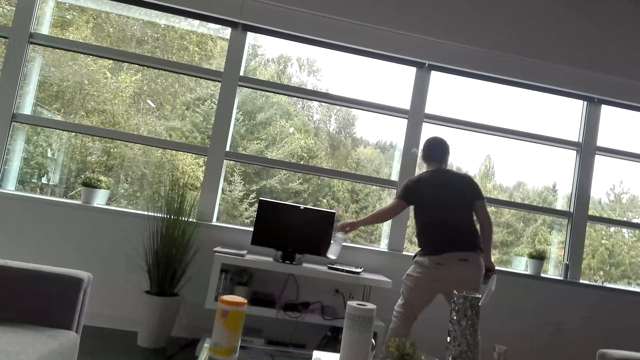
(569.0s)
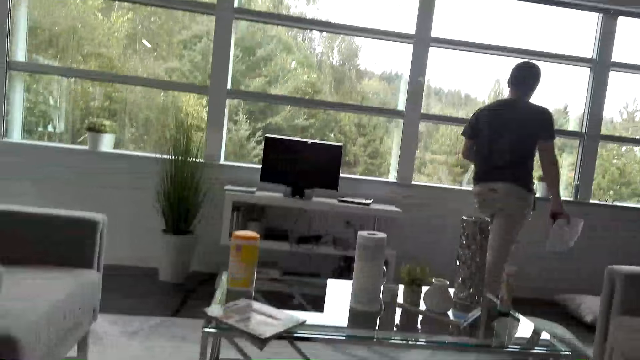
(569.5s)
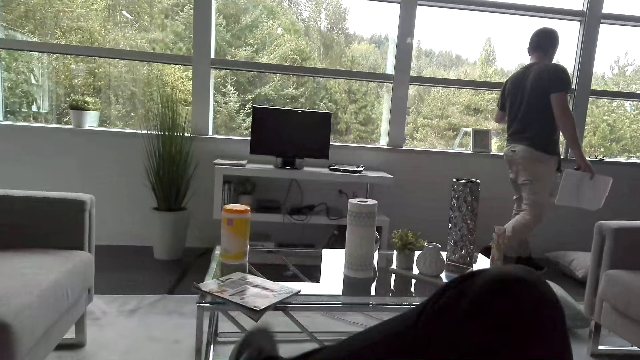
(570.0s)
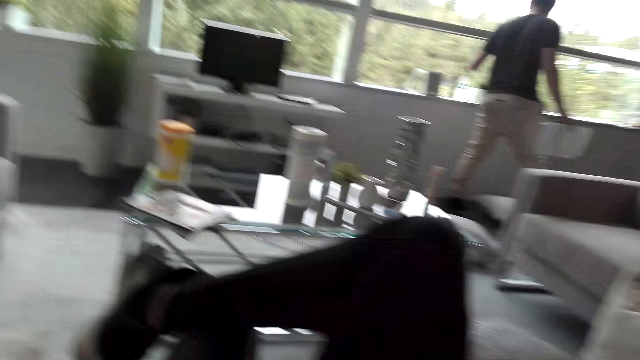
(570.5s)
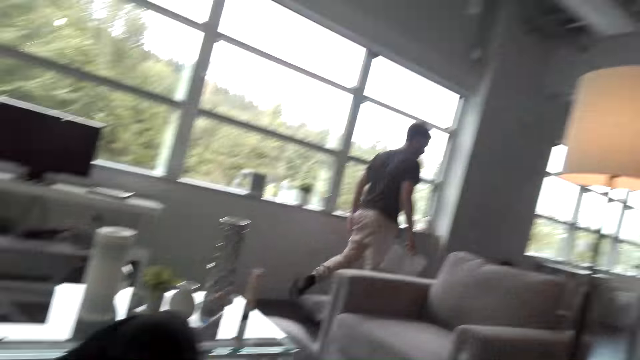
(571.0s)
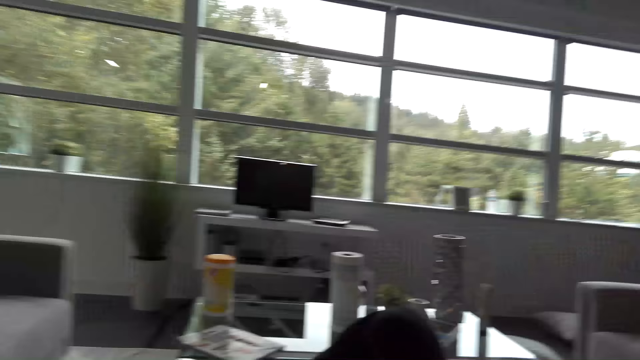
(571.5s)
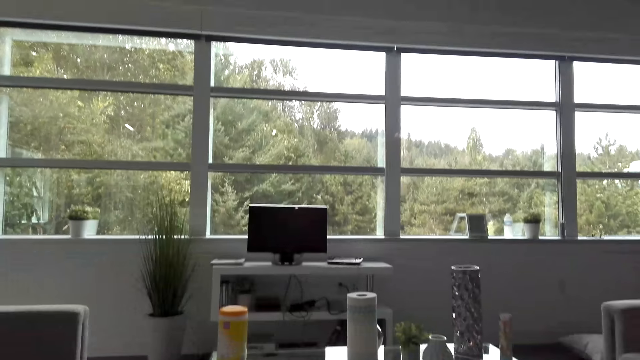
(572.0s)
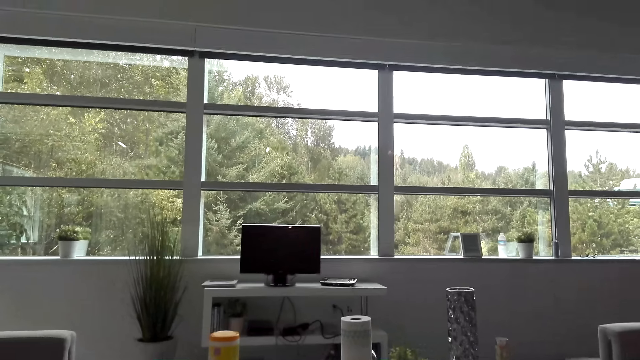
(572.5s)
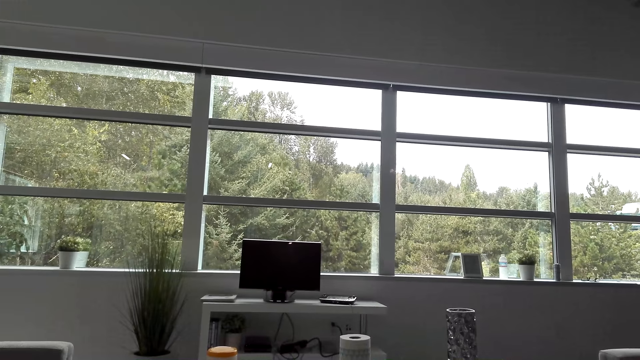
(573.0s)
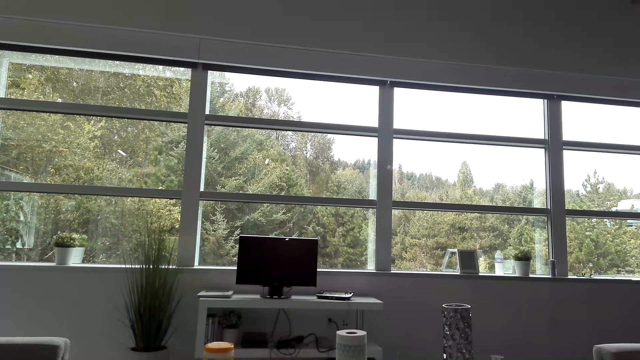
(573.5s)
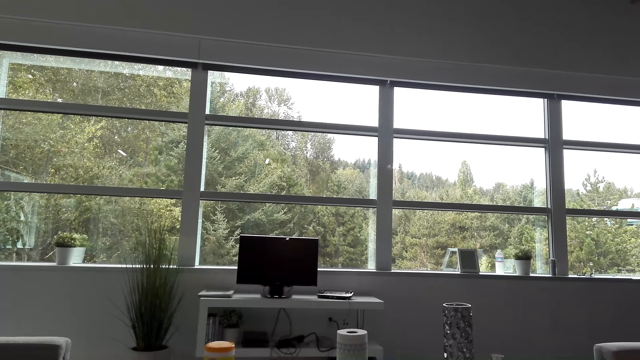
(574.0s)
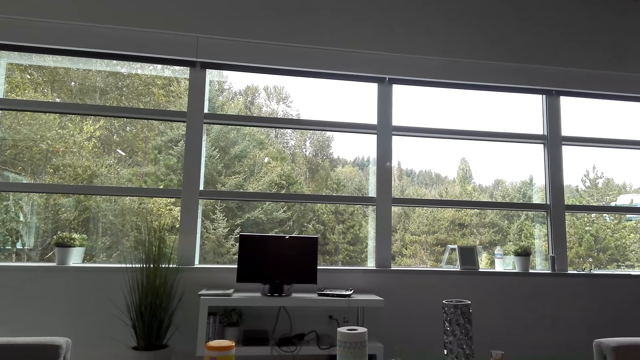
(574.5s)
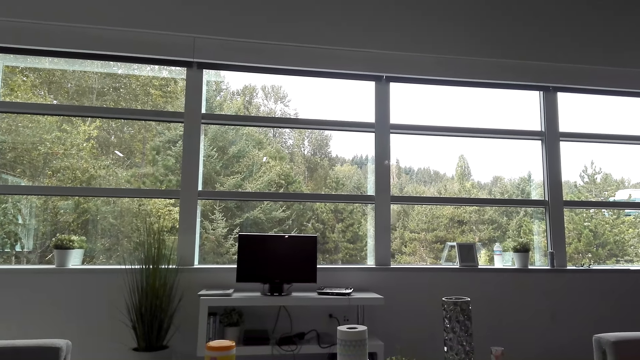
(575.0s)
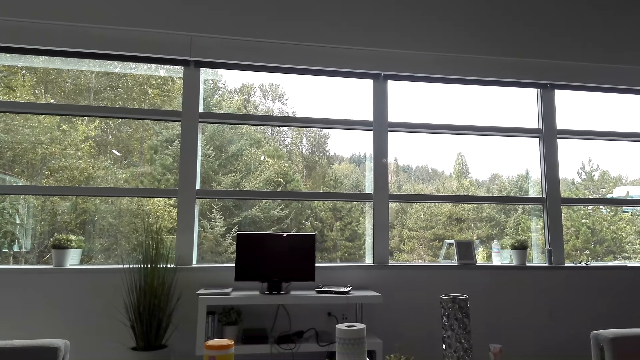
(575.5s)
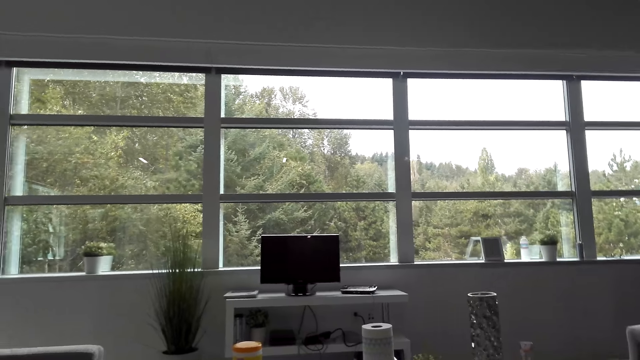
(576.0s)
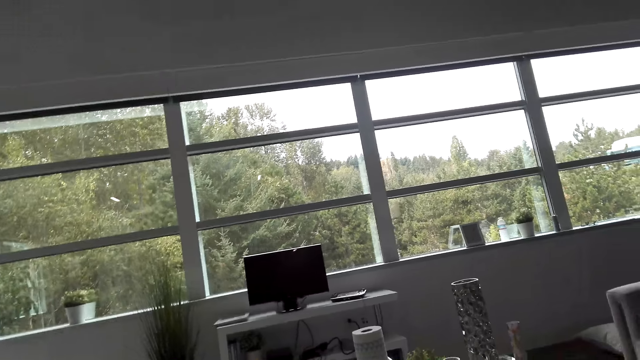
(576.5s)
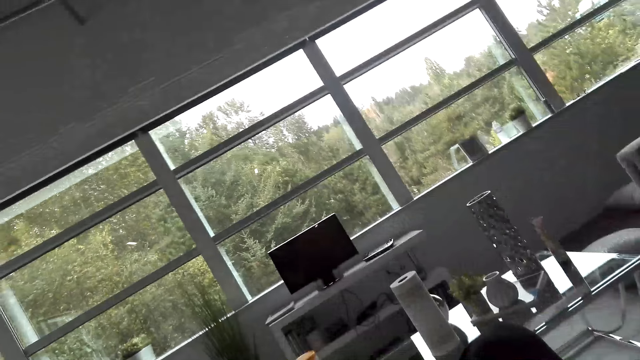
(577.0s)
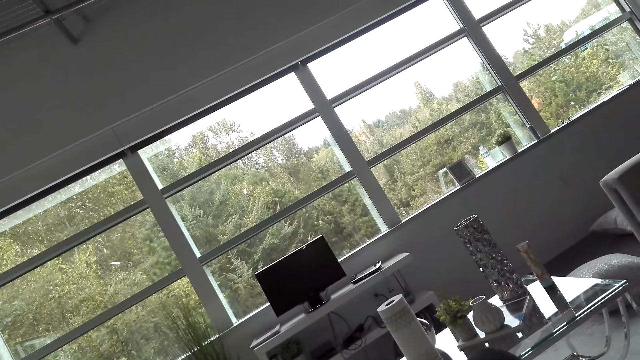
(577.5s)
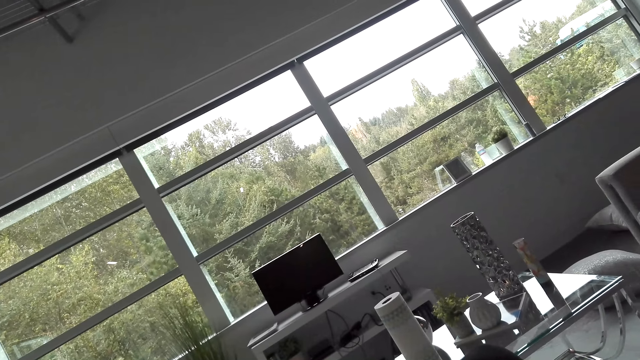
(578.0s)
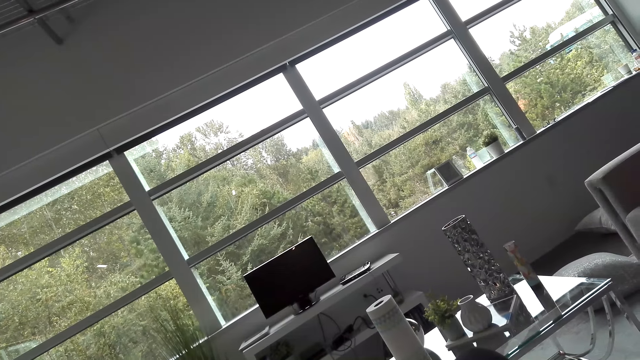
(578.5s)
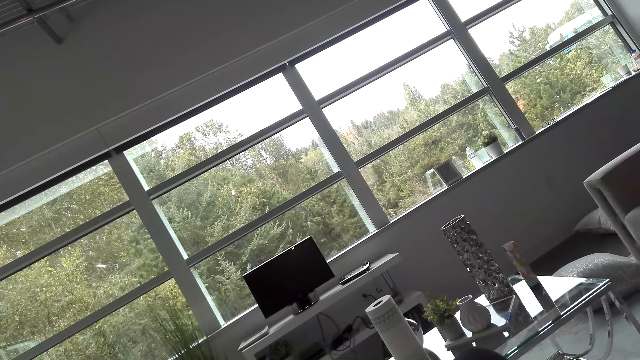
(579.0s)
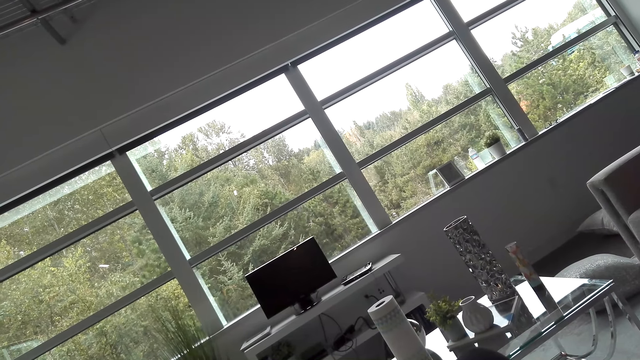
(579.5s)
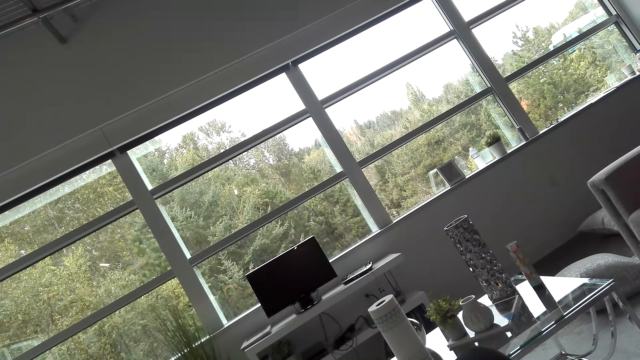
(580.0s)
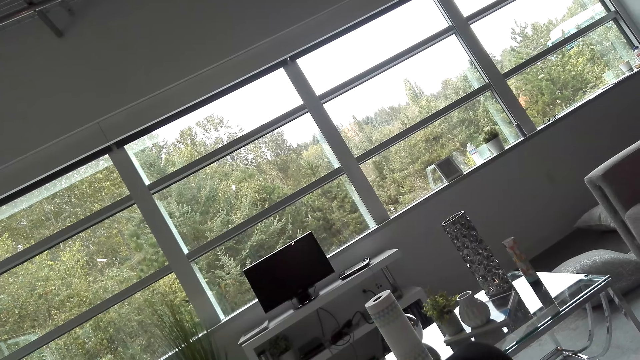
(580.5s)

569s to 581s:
A person picks up a bottle of water from the table and walks in the room. The camera wearer crosses his legs on the sofa.

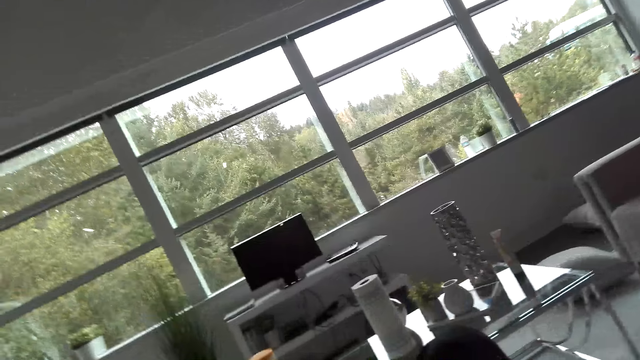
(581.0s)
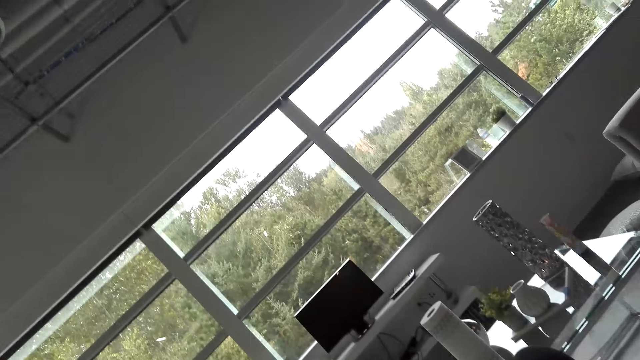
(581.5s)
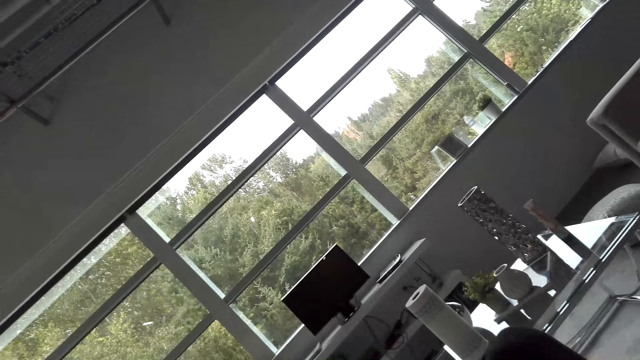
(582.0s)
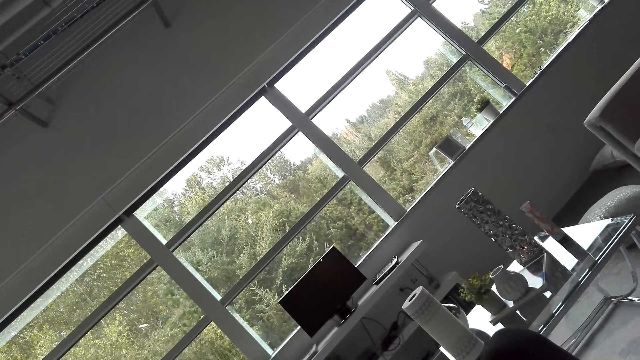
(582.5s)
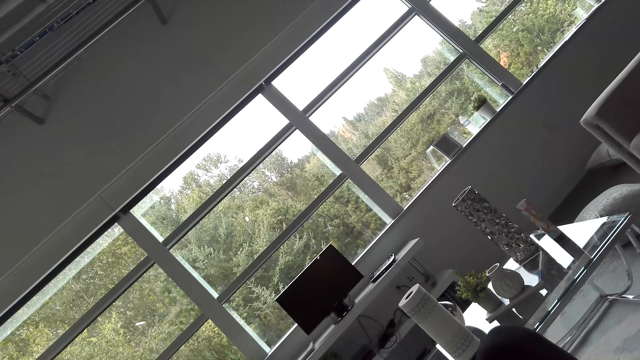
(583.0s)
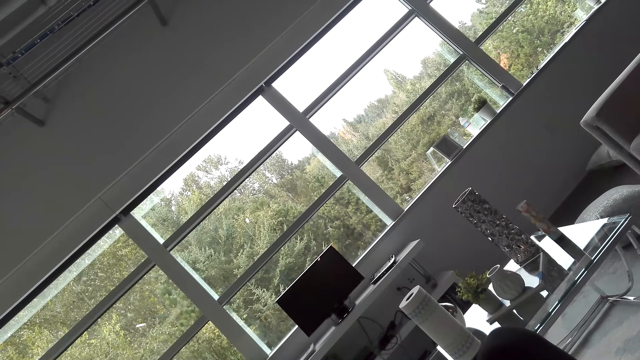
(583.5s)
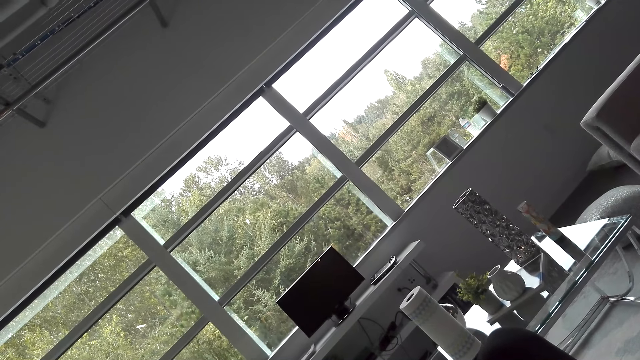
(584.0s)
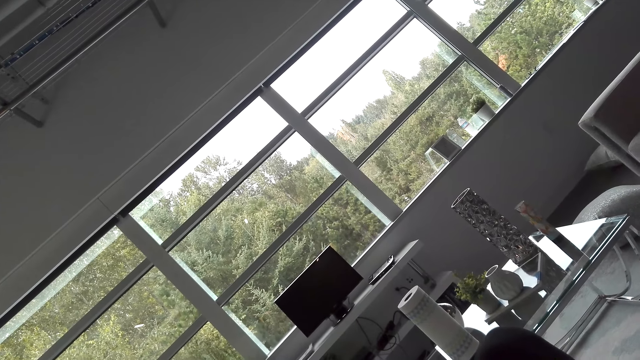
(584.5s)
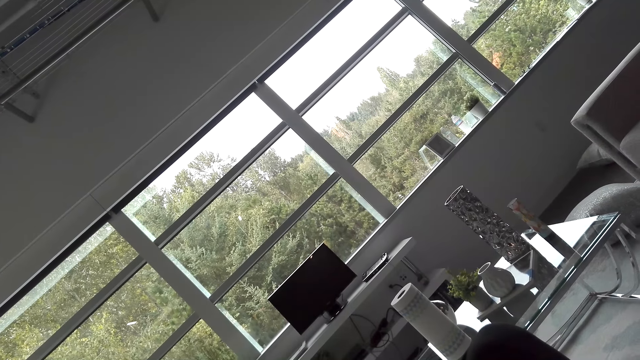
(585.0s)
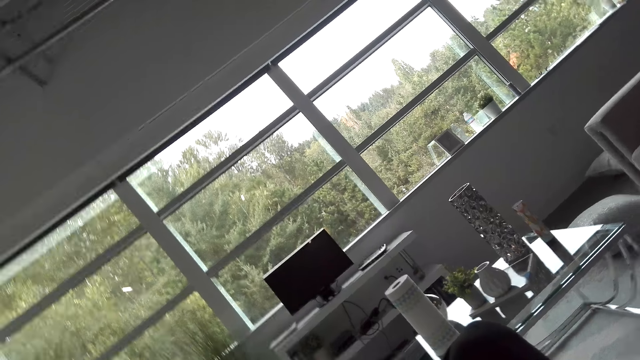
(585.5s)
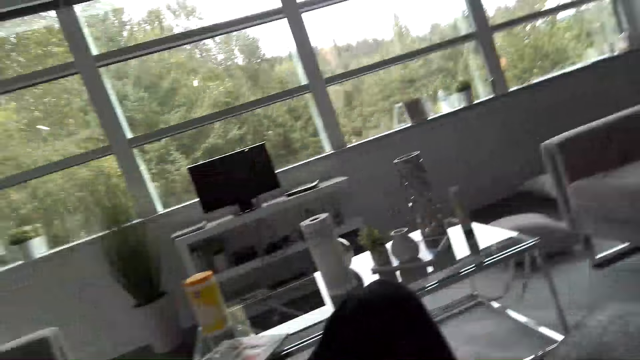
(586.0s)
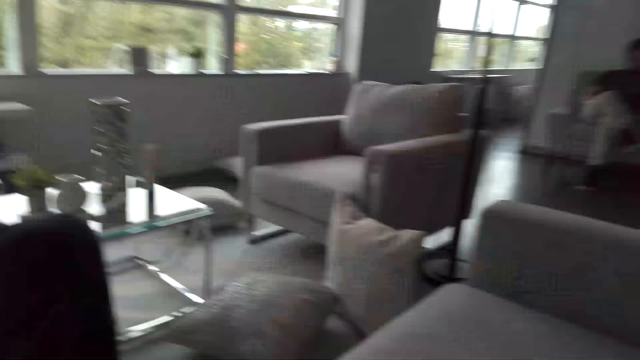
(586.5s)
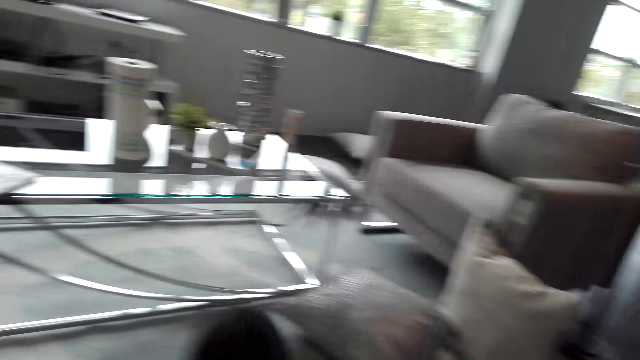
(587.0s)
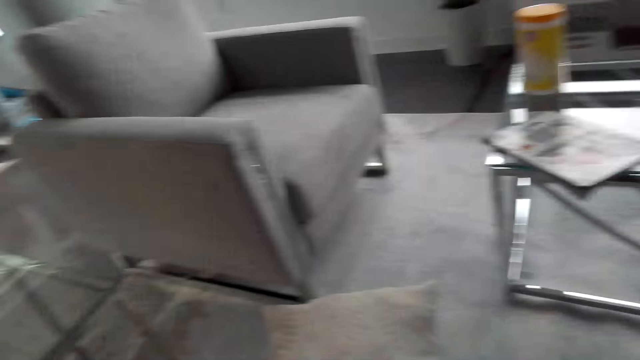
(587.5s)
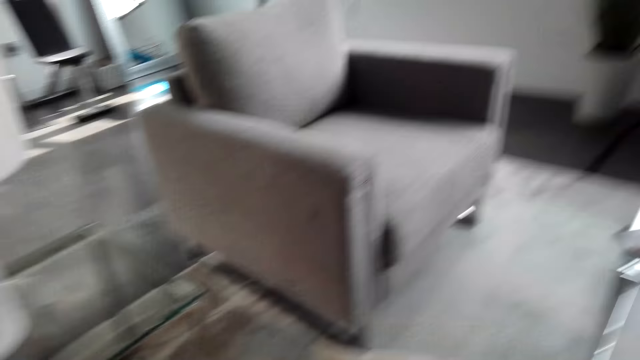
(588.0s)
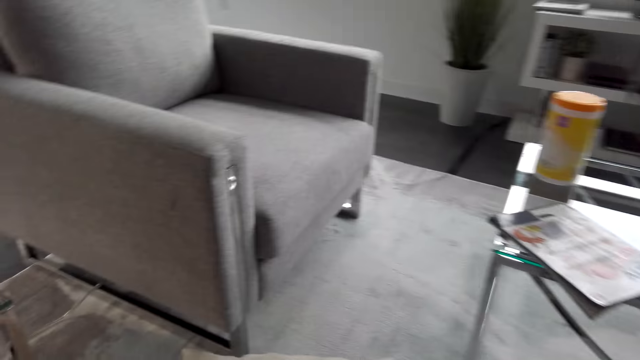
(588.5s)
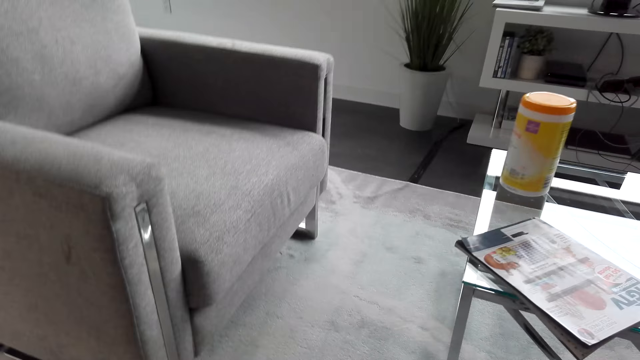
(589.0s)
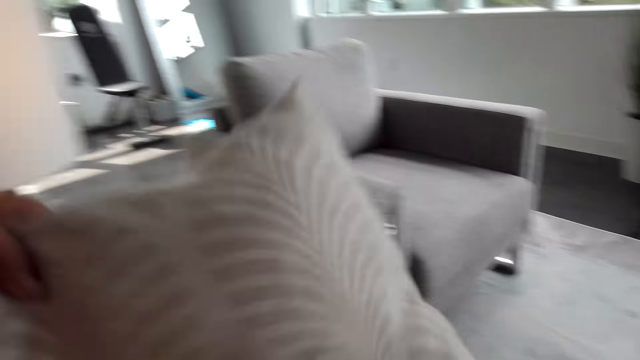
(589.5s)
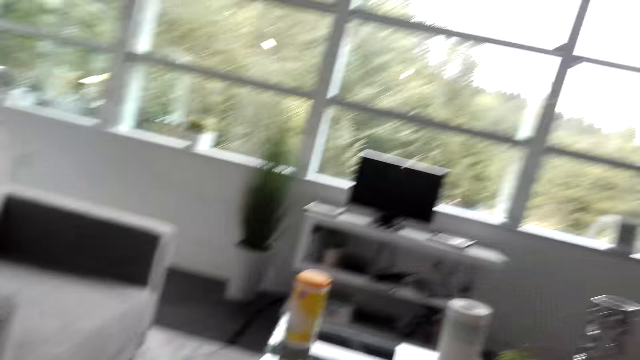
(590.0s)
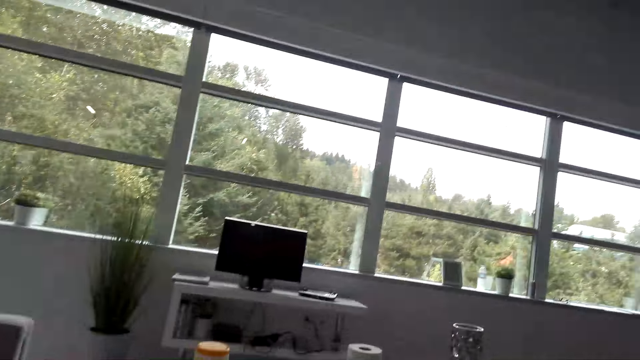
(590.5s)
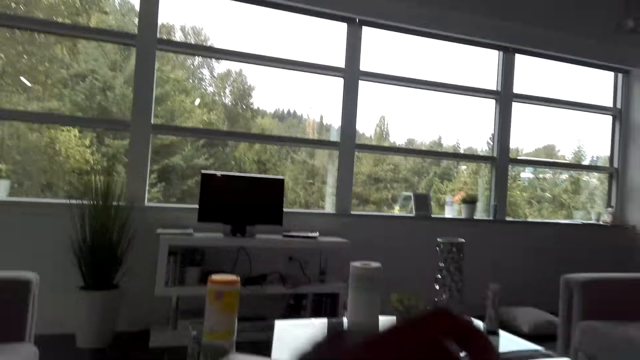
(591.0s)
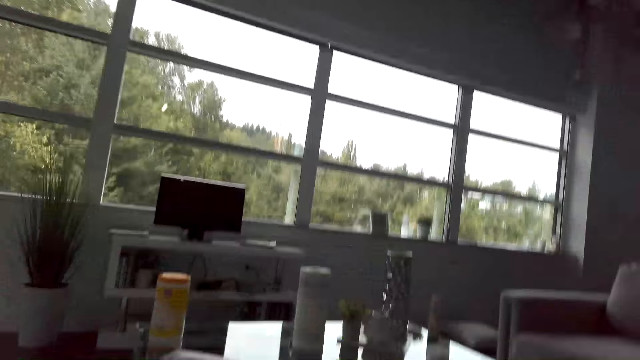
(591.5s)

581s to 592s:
The camera wearer stares in the house. They move a pillow on the sofa.
